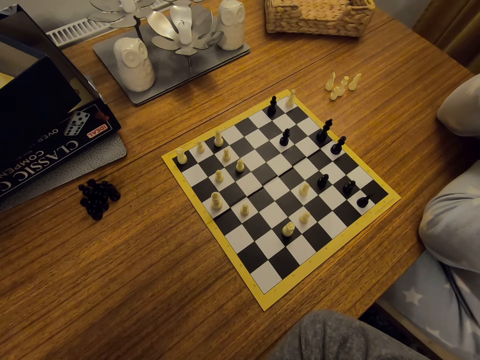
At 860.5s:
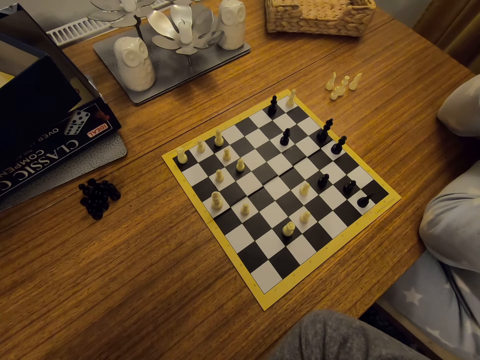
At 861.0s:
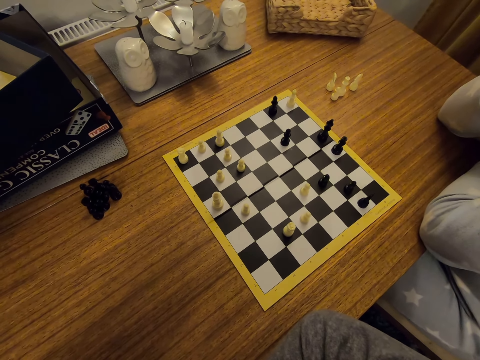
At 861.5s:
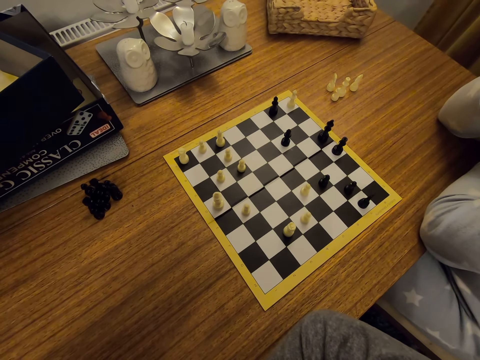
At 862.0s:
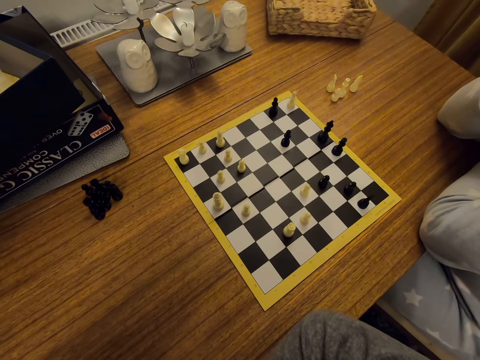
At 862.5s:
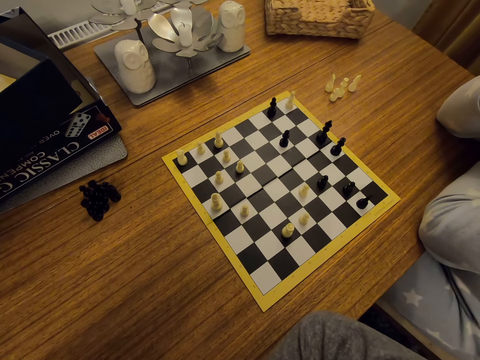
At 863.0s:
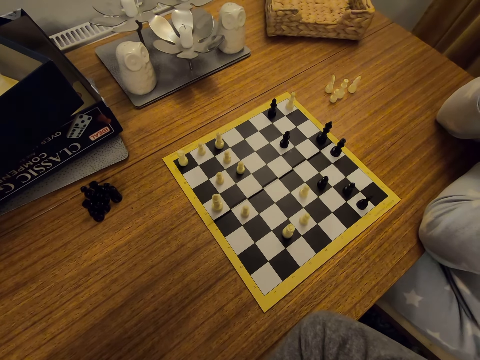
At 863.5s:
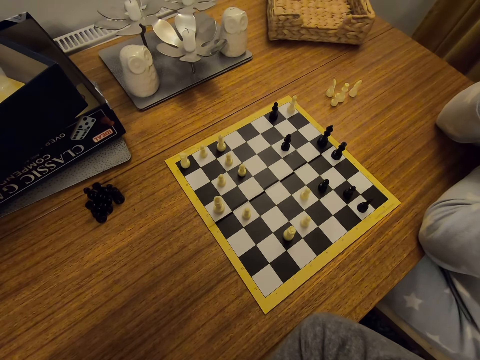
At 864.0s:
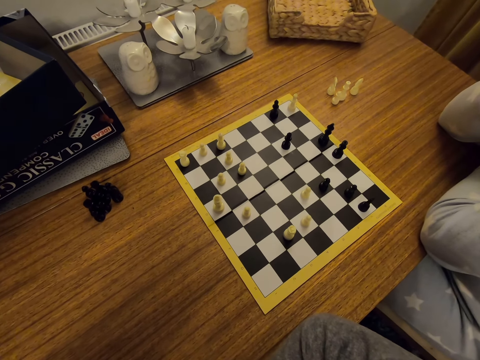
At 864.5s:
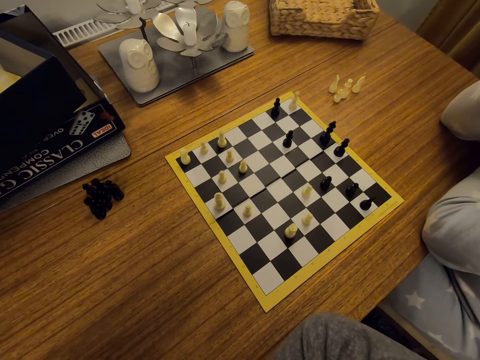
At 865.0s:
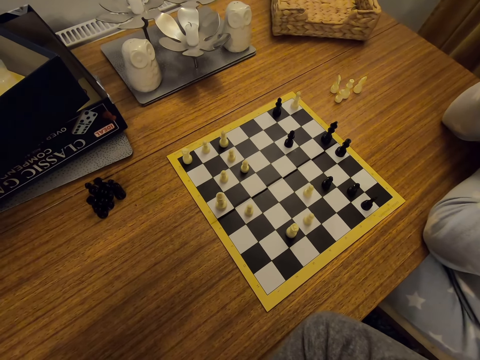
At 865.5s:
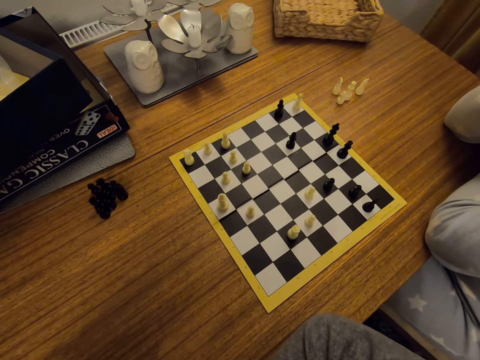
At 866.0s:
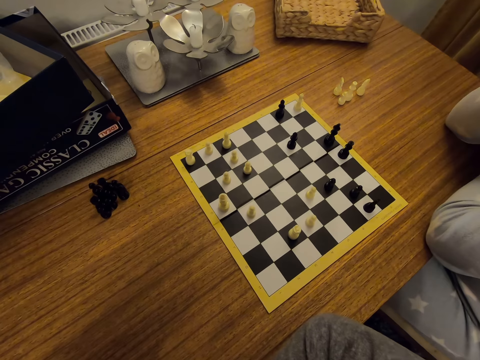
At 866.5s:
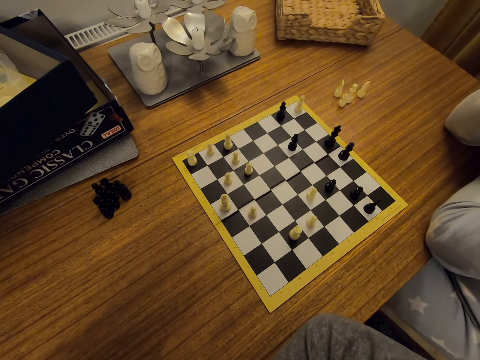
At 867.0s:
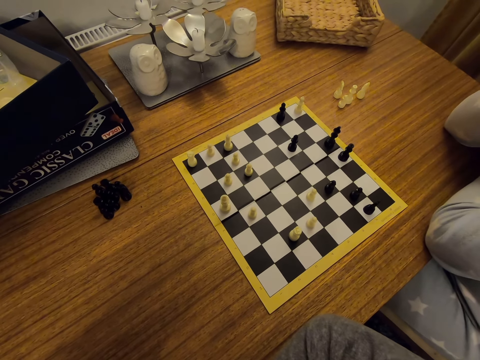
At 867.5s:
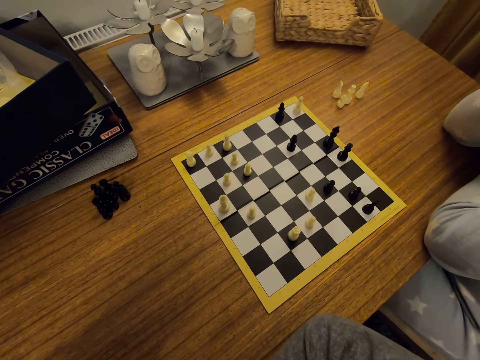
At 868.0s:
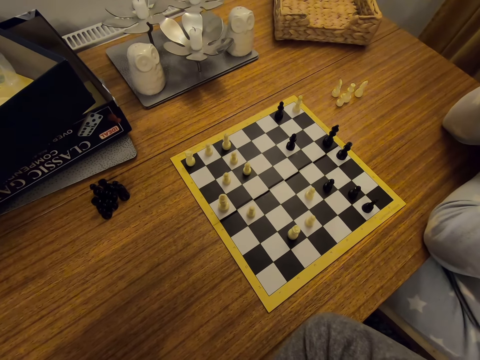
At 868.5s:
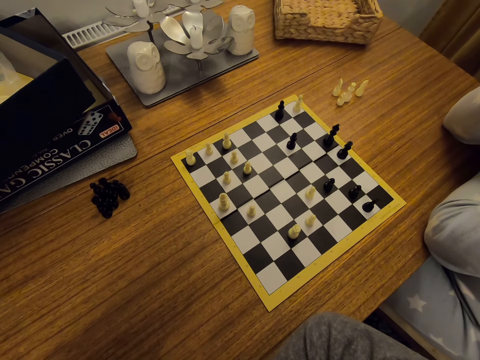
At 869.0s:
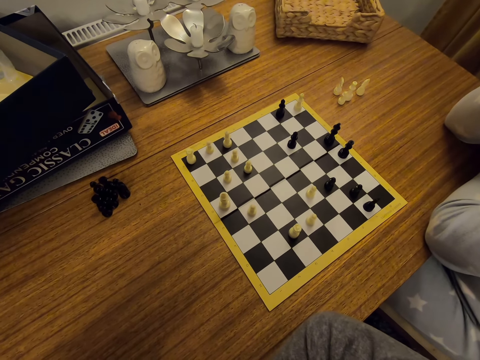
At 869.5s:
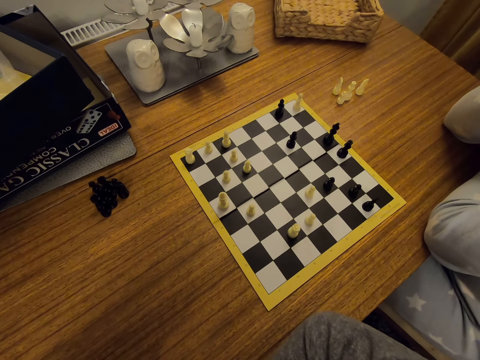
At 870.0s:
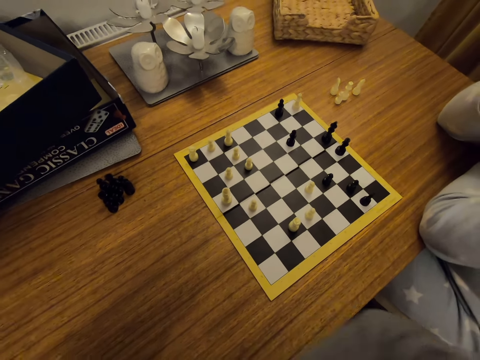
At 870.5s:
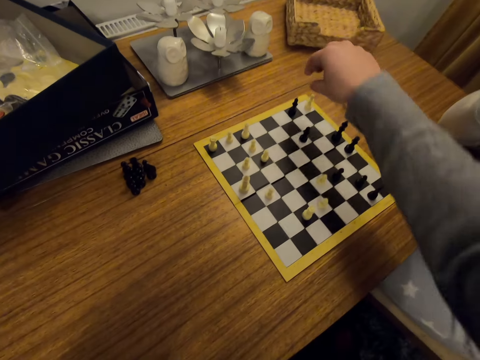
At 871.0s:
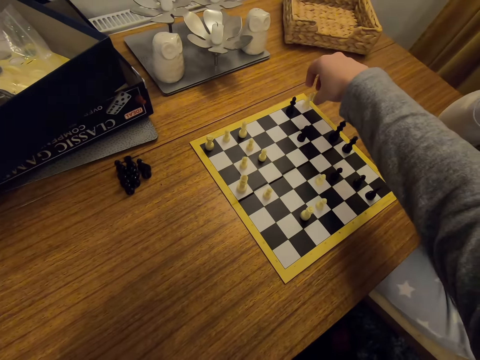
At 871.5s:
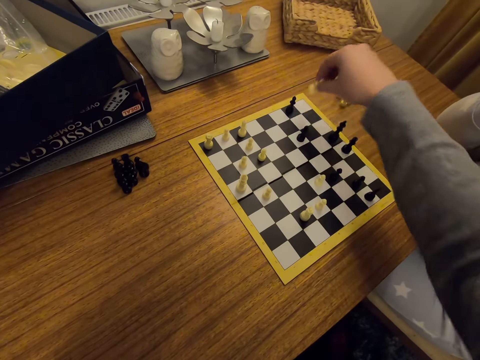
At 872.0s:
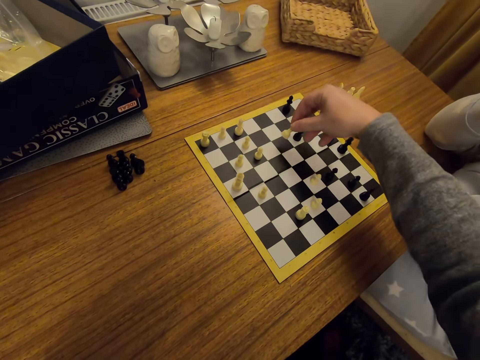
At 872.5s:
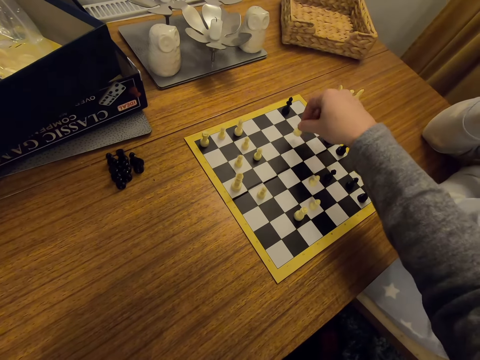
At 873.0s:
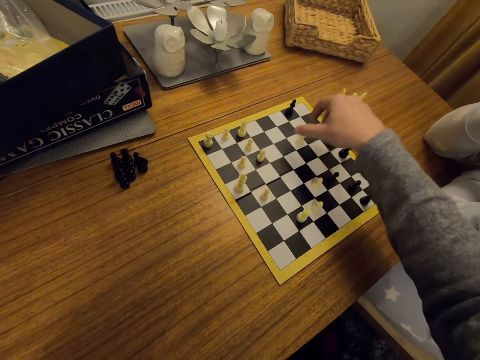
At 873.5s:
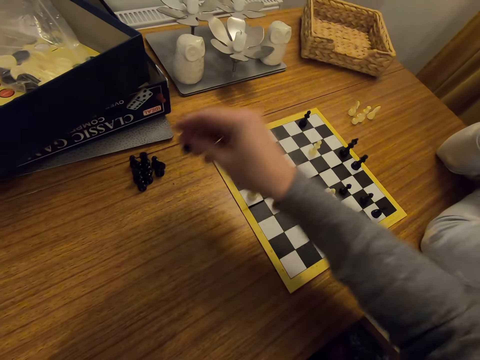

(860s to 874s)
The camera wearer moves a chess piece on a board. They pick up a chess piece on the board.

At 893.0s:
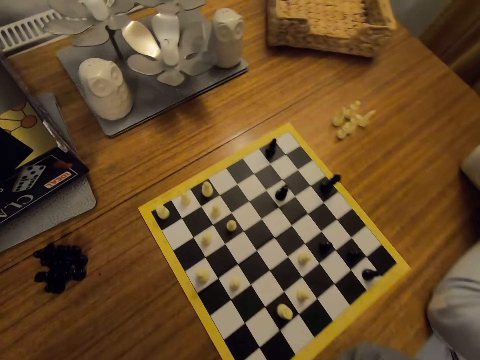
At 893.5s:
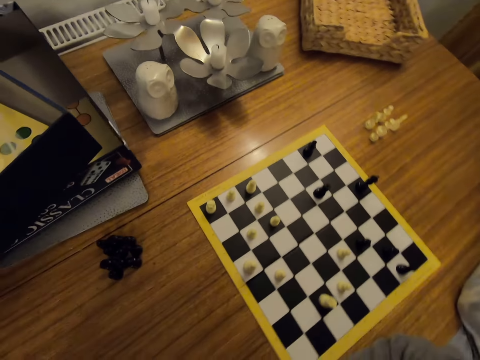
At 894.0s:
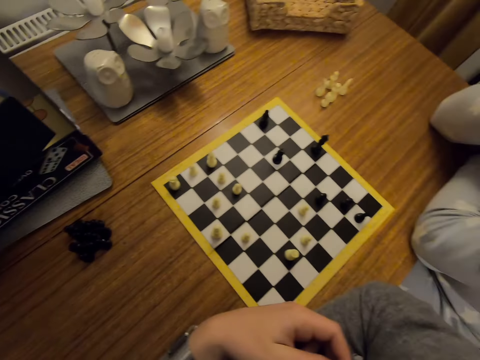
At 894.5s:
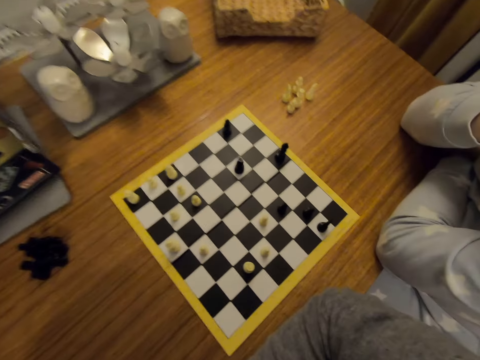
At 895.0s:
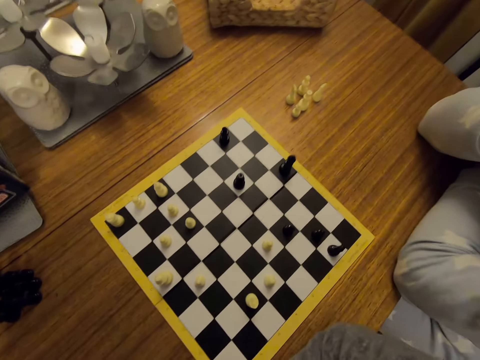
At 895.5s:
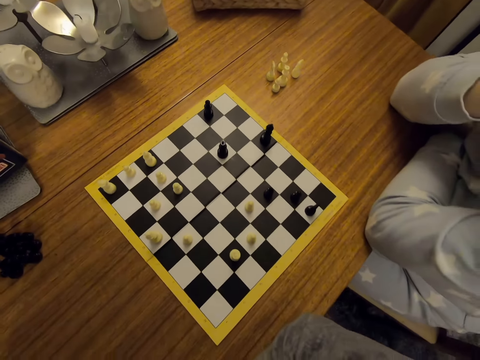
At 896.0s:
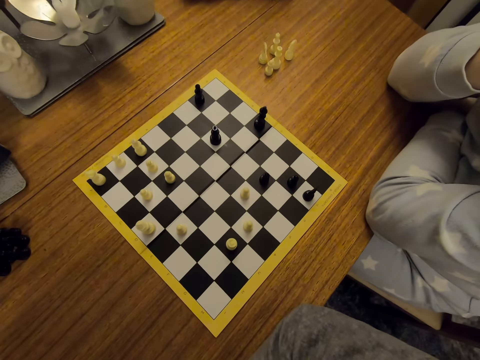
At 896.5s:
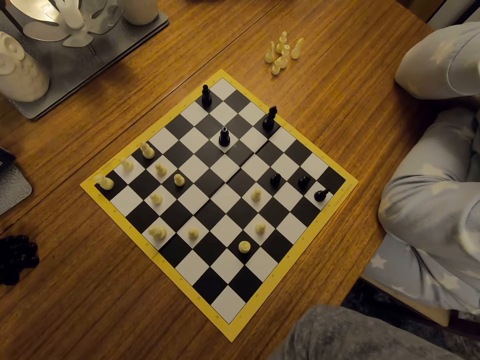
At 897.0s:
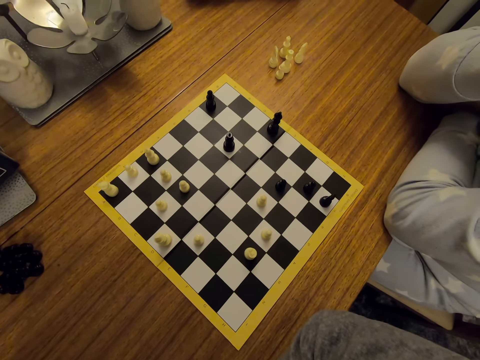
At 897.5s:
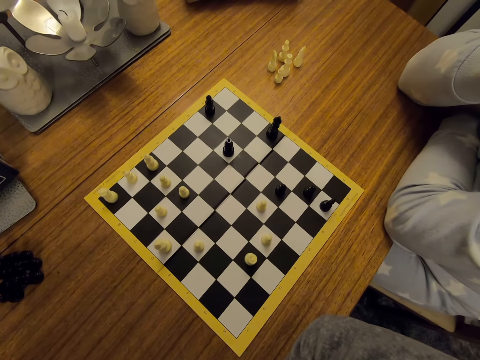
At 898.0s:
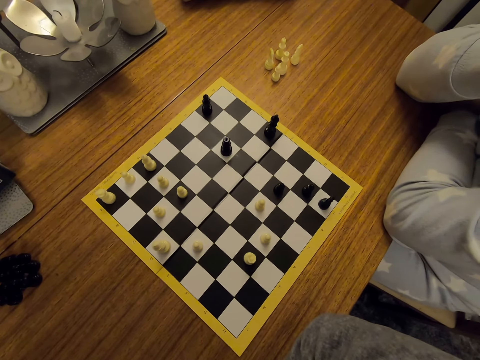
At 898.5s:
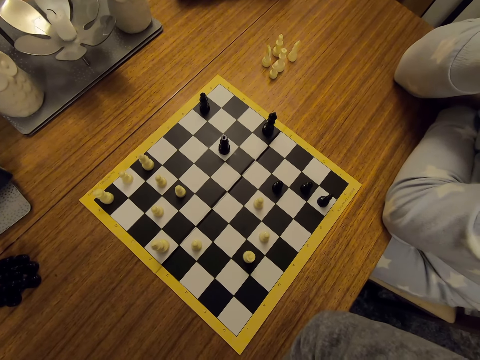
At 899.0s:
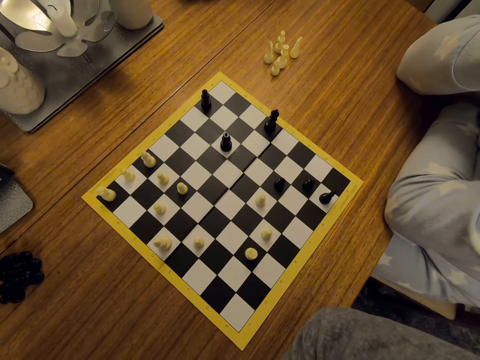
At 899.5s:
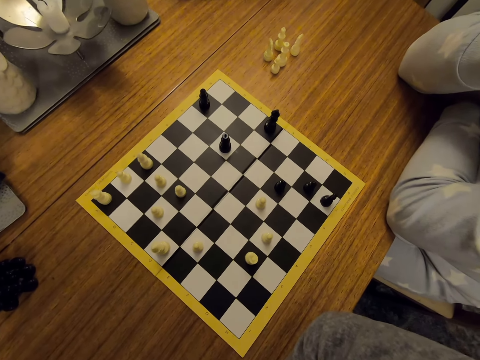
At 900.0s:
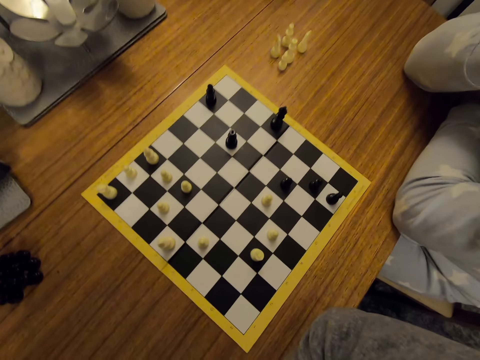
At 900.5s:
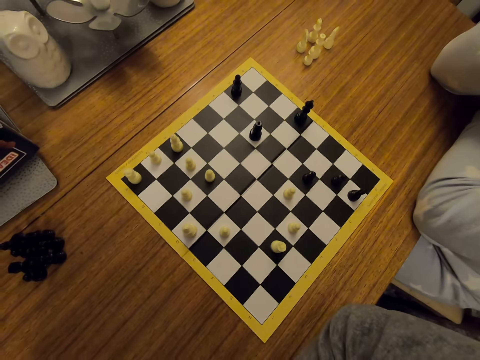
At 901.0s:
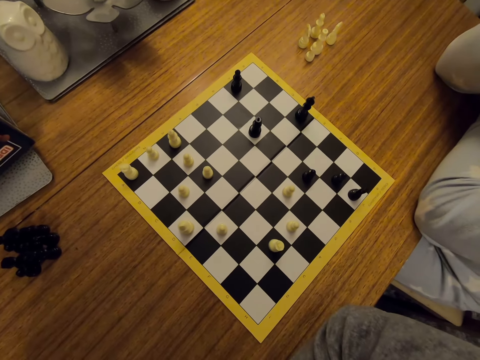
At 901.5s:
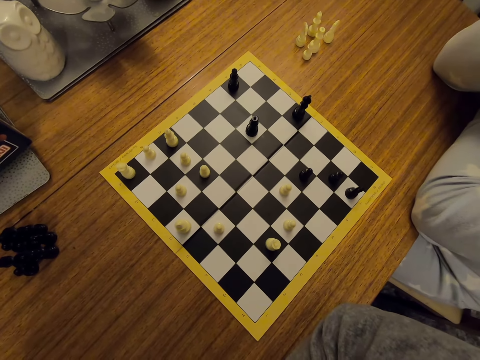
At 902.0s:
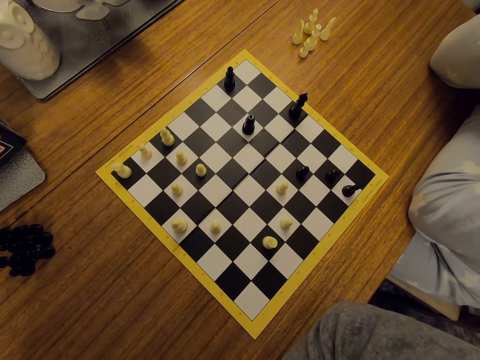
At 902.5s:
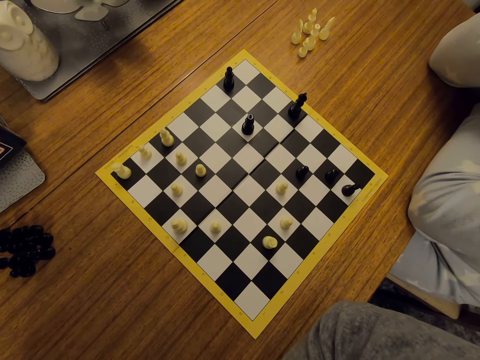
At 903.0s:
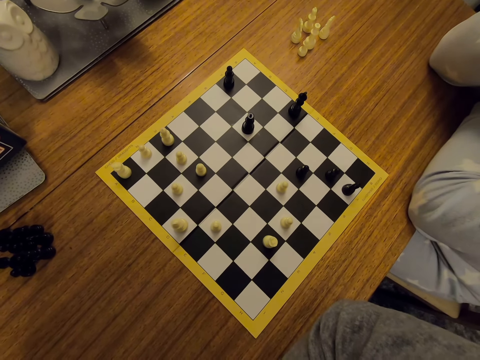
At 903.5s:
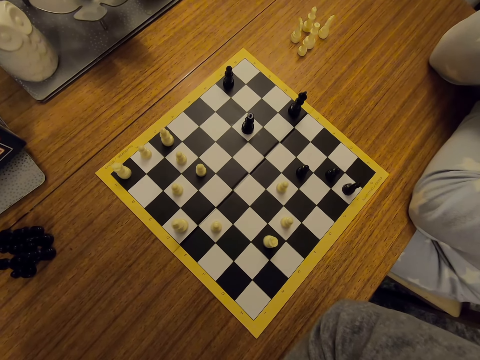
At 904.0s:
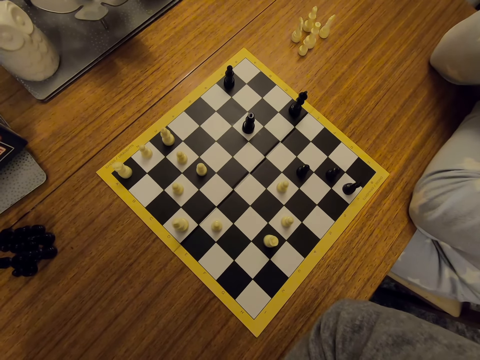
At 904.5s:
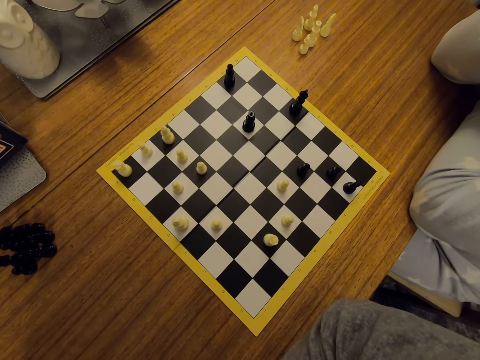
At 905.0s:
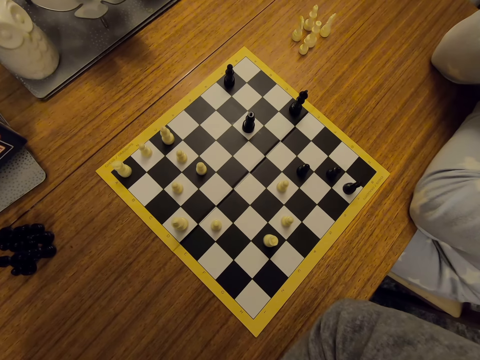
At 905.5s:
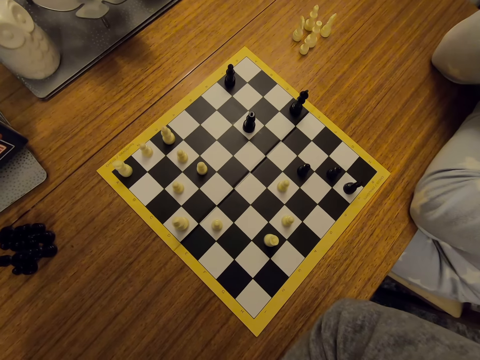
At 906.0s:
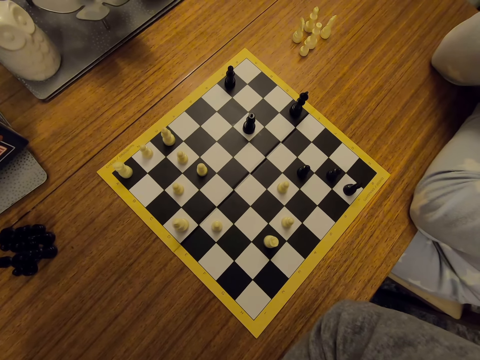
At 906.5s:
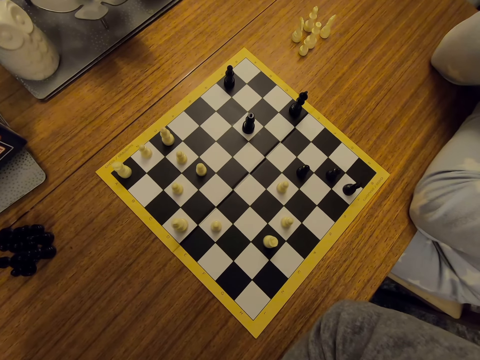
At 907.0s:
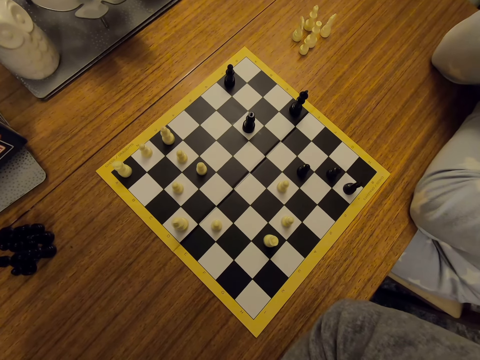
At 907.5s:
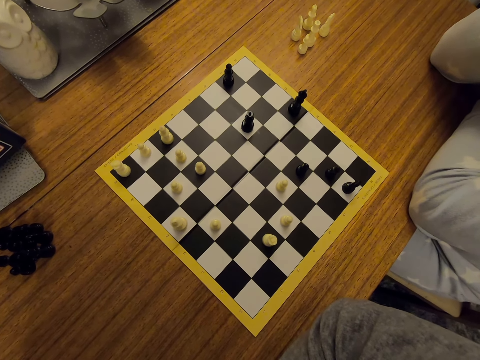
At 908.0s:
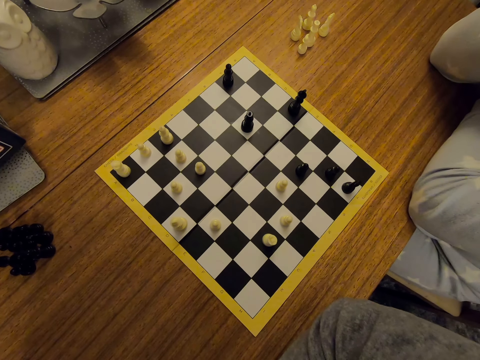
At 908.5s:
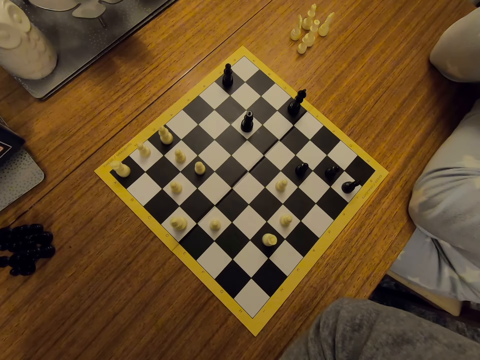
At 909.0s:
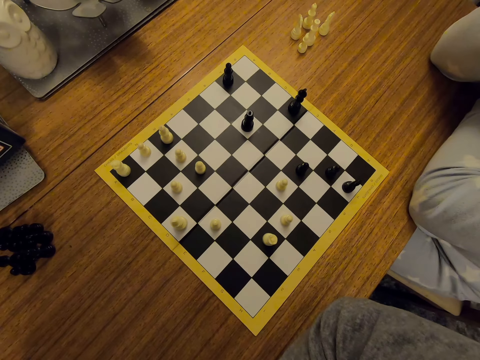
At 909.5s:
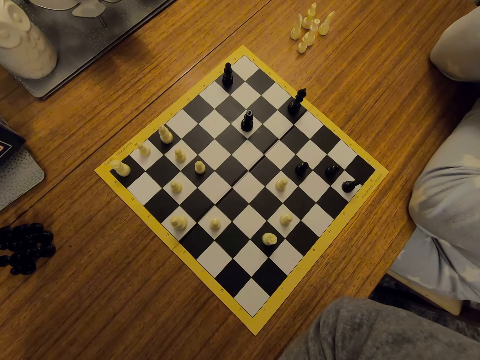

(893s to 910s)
The camera wearer straightens the hand. They look around.
